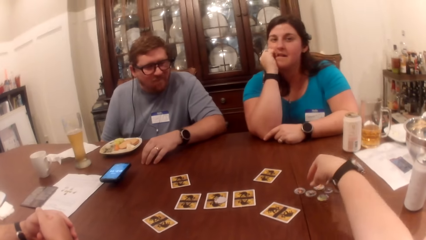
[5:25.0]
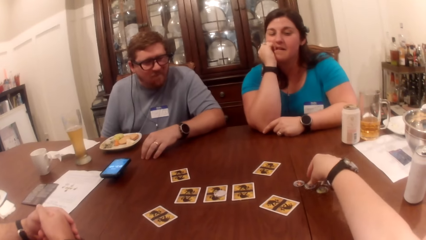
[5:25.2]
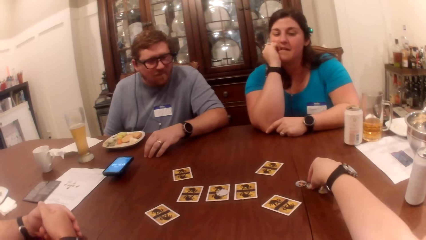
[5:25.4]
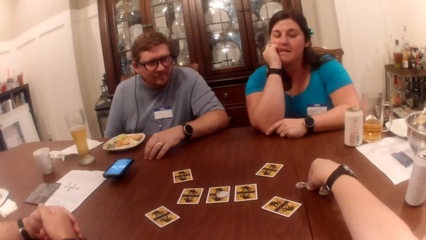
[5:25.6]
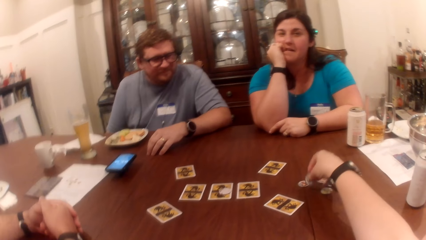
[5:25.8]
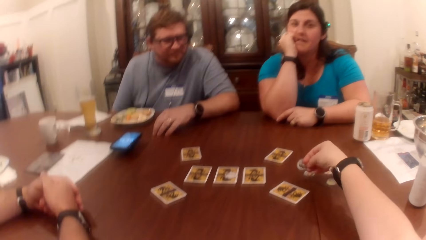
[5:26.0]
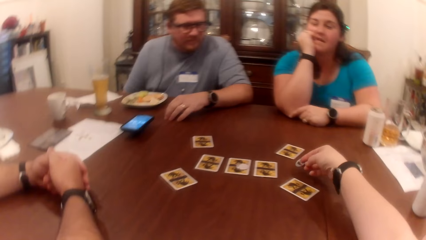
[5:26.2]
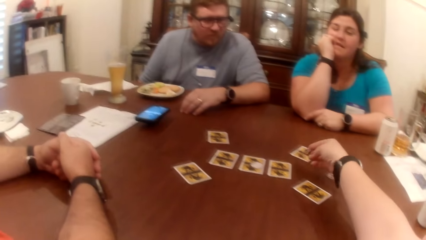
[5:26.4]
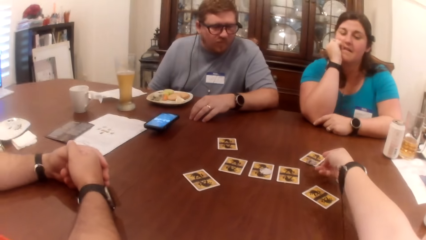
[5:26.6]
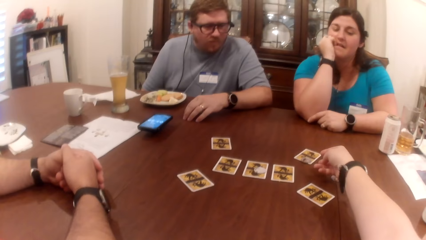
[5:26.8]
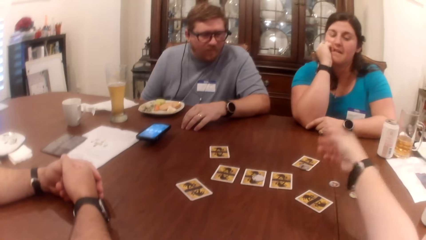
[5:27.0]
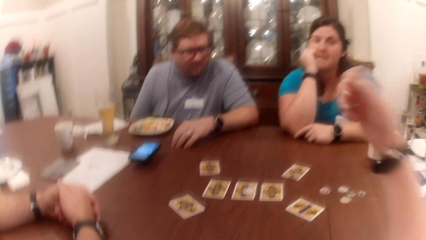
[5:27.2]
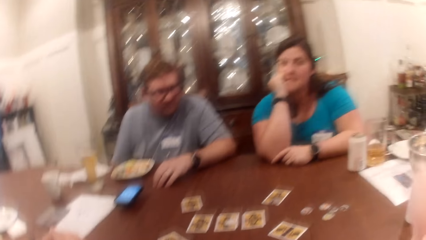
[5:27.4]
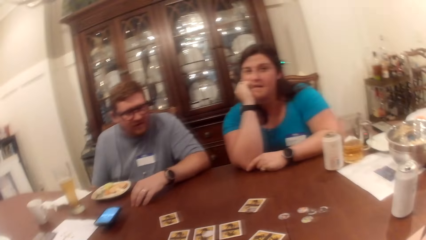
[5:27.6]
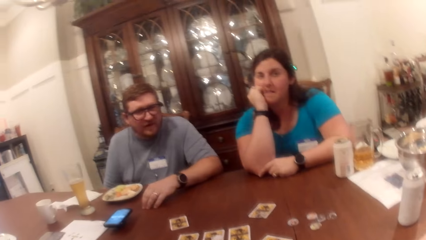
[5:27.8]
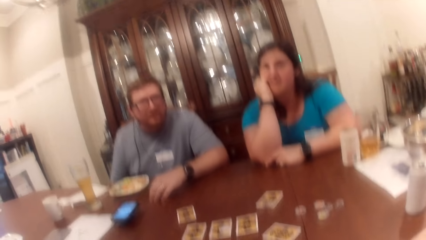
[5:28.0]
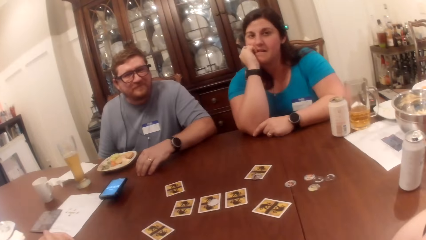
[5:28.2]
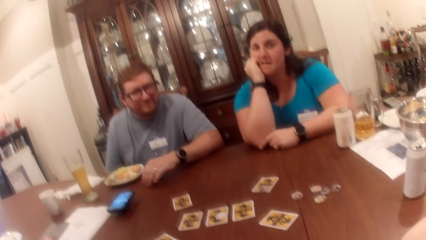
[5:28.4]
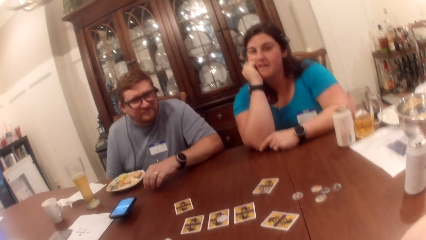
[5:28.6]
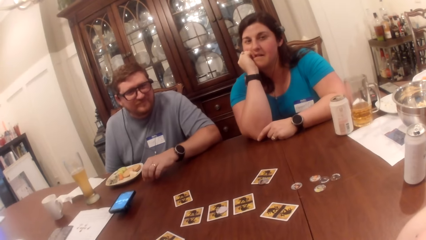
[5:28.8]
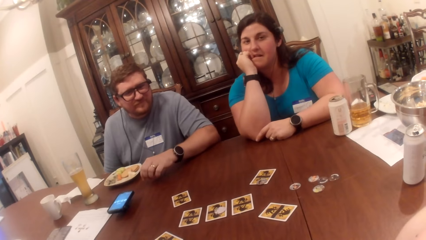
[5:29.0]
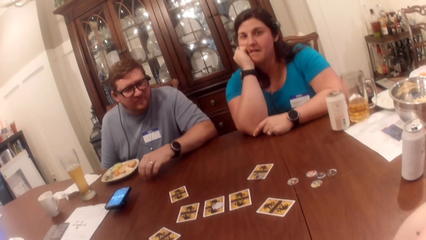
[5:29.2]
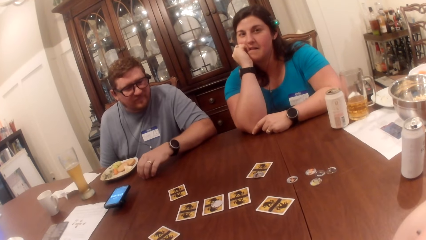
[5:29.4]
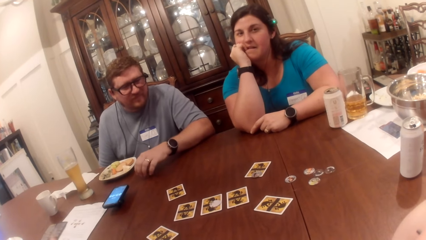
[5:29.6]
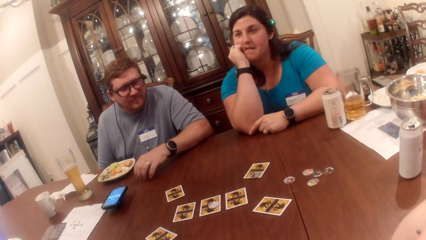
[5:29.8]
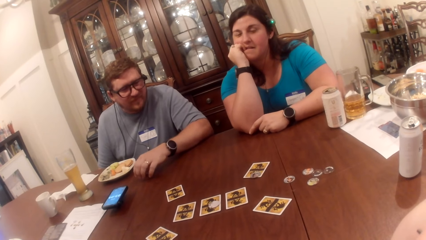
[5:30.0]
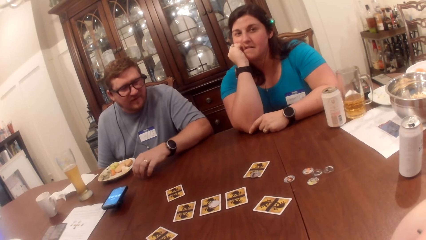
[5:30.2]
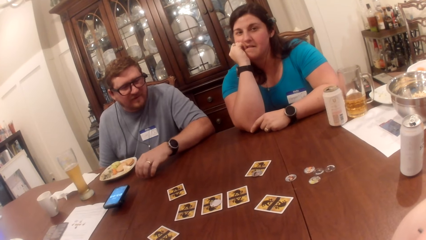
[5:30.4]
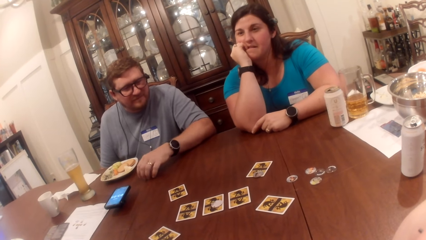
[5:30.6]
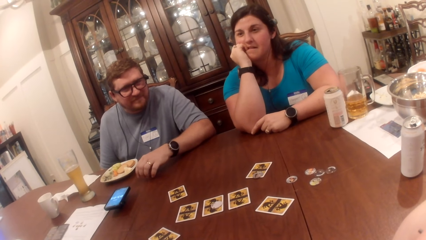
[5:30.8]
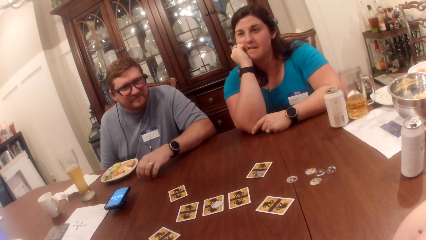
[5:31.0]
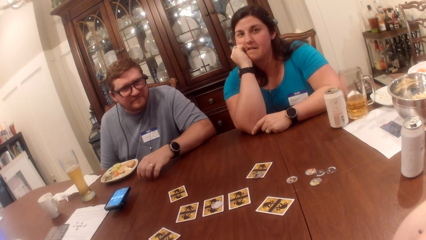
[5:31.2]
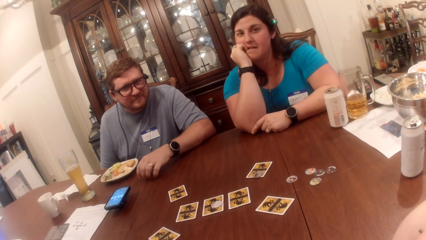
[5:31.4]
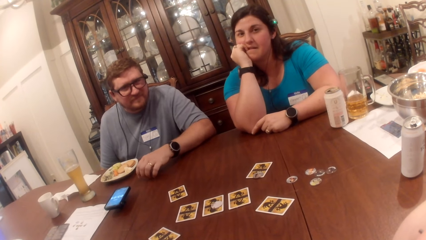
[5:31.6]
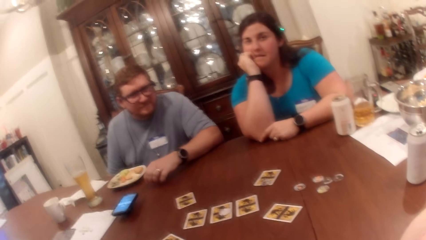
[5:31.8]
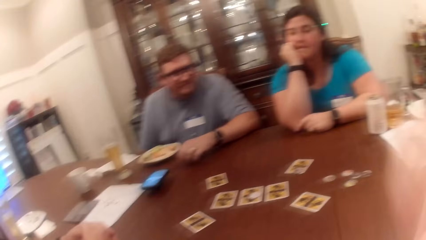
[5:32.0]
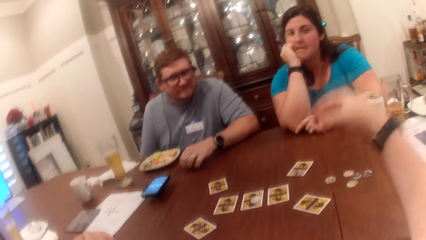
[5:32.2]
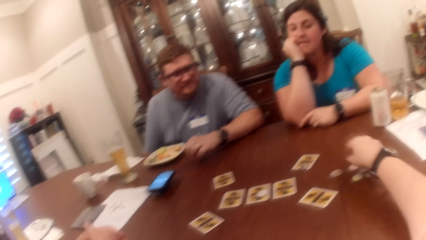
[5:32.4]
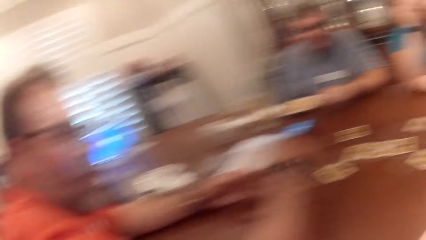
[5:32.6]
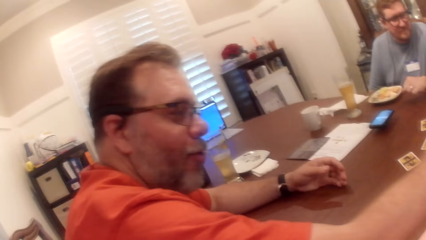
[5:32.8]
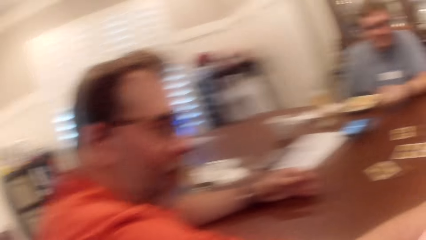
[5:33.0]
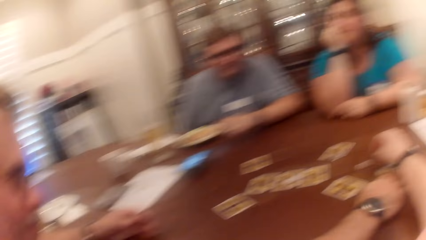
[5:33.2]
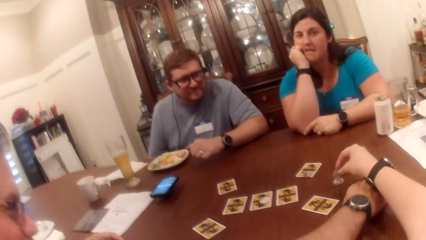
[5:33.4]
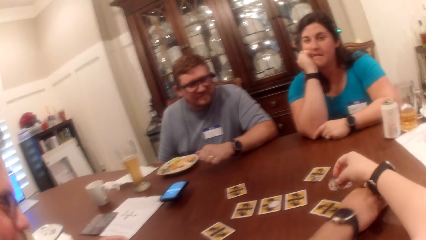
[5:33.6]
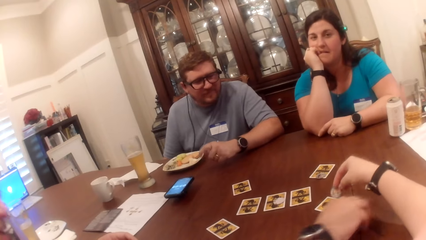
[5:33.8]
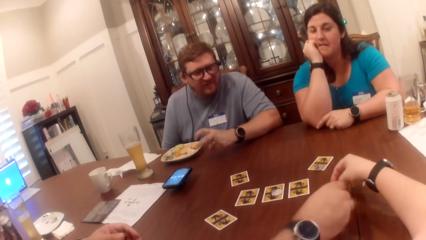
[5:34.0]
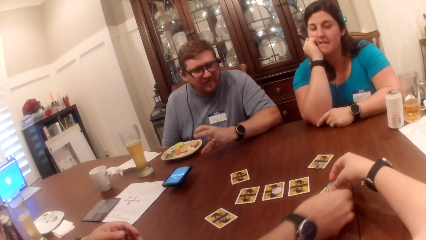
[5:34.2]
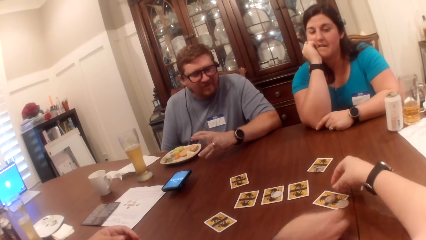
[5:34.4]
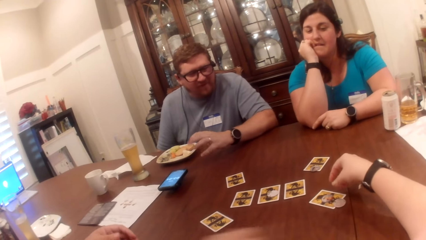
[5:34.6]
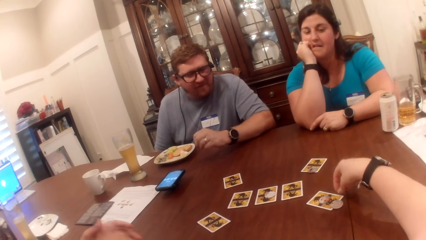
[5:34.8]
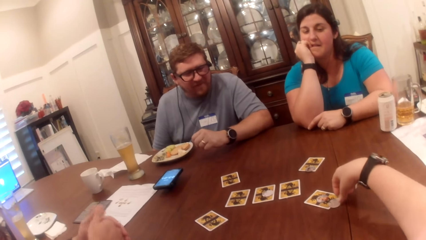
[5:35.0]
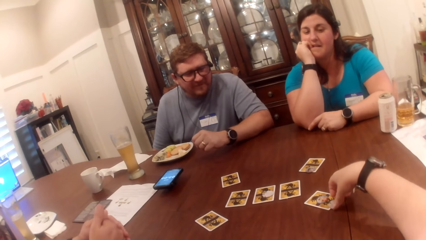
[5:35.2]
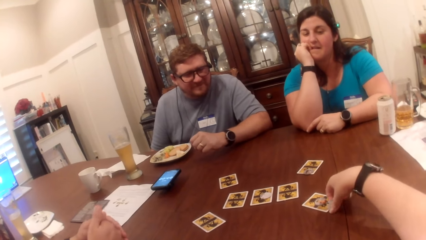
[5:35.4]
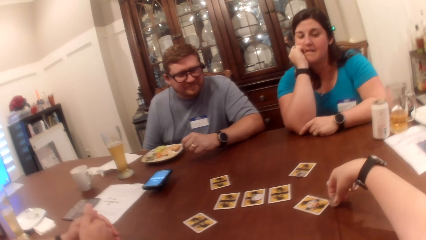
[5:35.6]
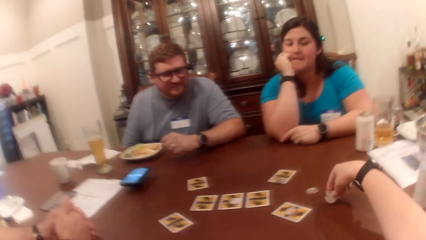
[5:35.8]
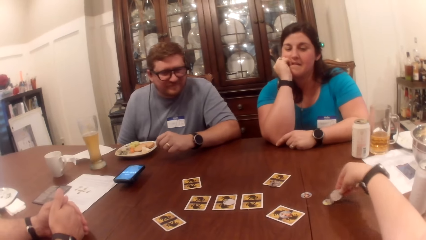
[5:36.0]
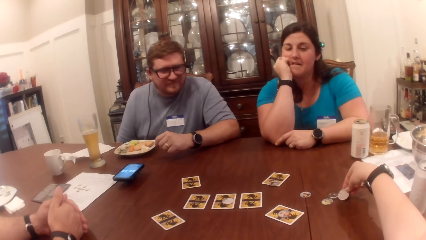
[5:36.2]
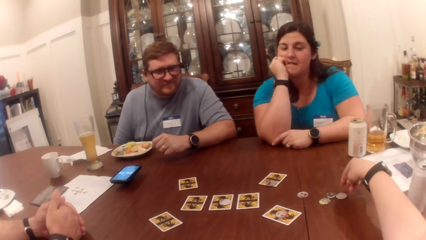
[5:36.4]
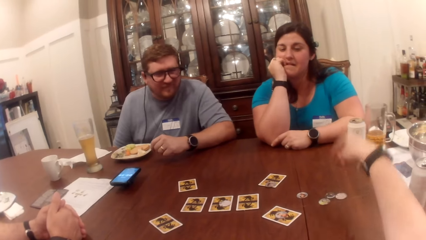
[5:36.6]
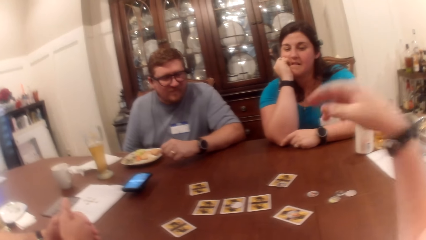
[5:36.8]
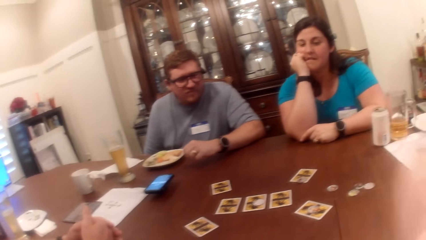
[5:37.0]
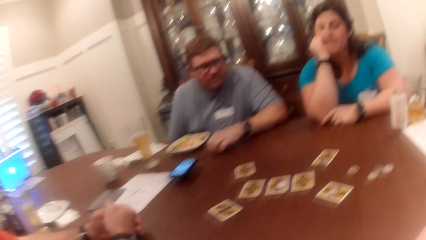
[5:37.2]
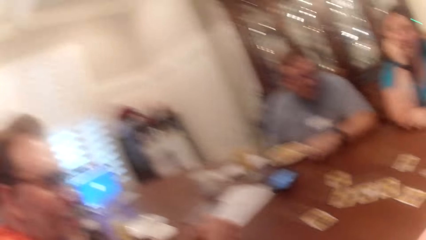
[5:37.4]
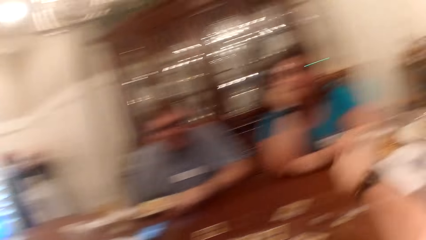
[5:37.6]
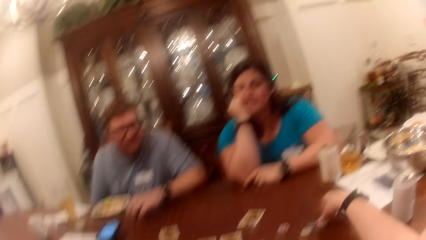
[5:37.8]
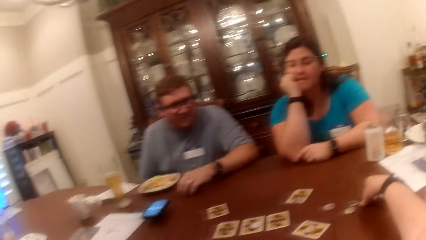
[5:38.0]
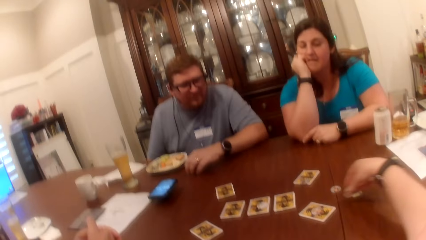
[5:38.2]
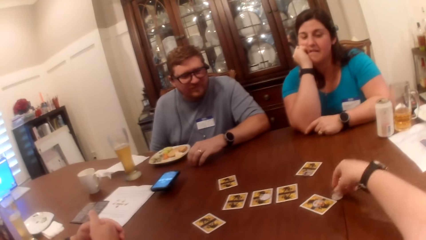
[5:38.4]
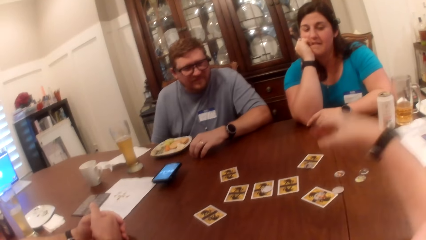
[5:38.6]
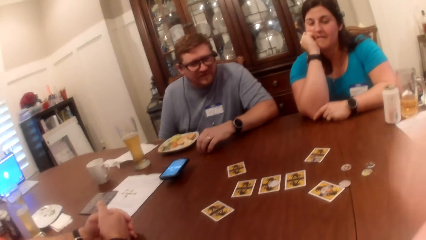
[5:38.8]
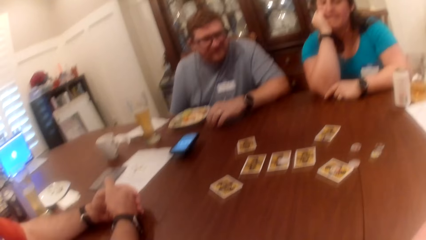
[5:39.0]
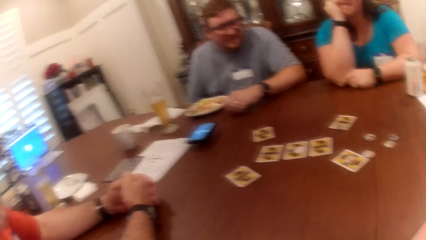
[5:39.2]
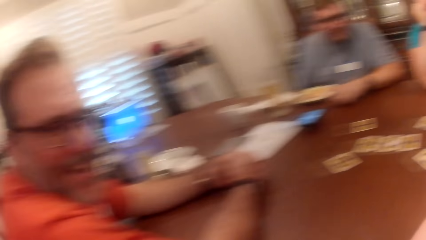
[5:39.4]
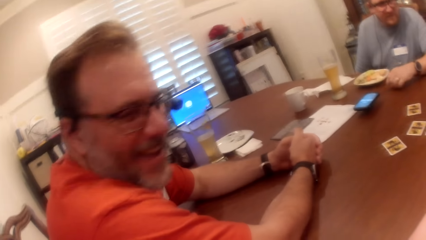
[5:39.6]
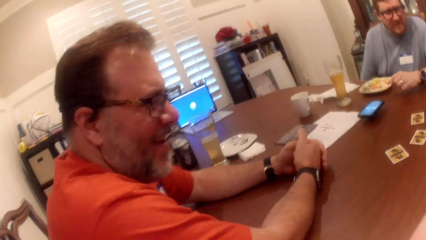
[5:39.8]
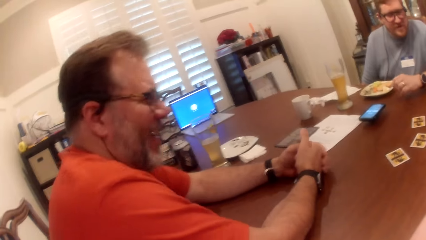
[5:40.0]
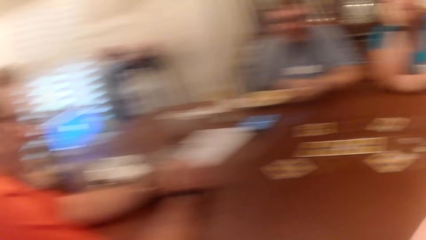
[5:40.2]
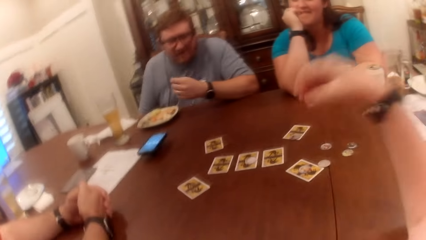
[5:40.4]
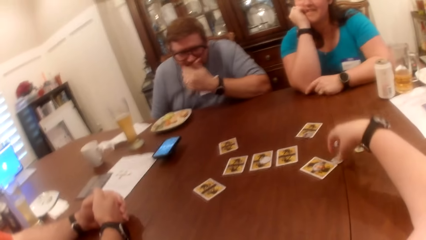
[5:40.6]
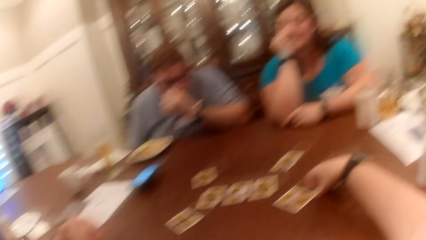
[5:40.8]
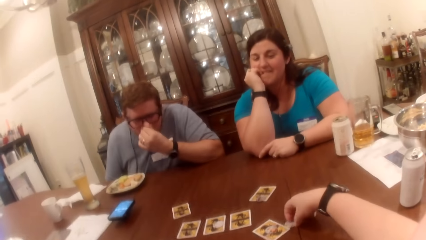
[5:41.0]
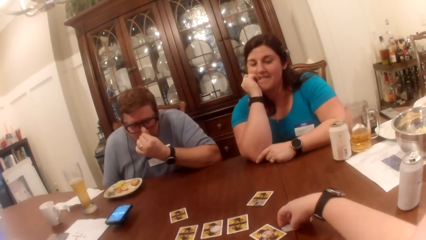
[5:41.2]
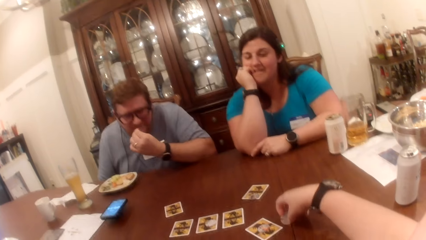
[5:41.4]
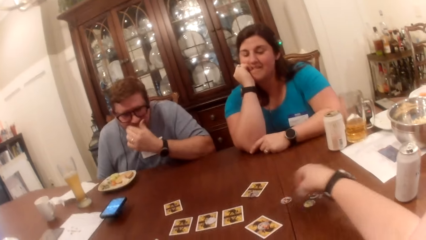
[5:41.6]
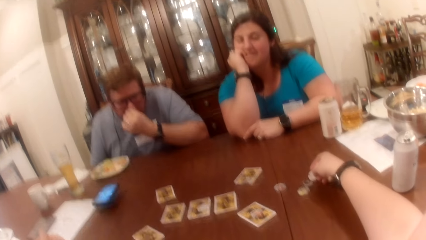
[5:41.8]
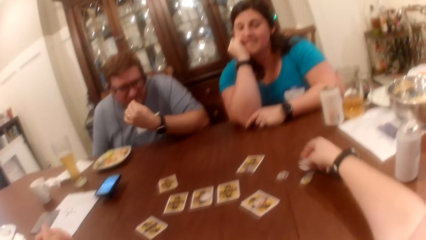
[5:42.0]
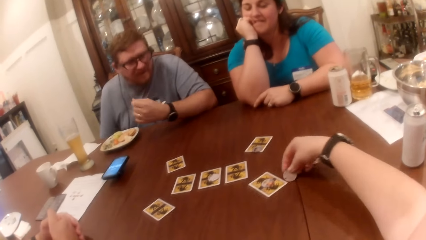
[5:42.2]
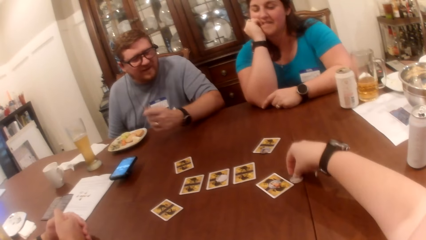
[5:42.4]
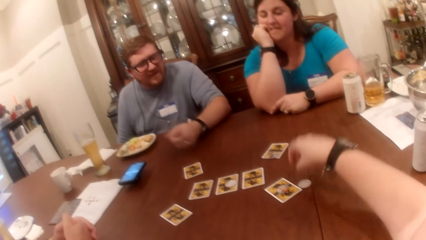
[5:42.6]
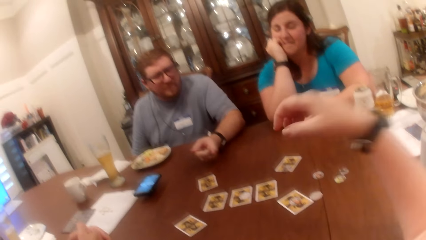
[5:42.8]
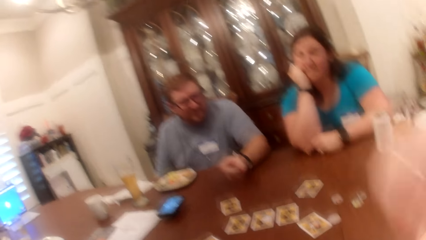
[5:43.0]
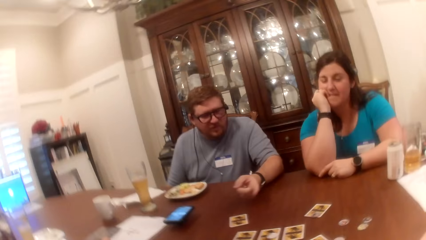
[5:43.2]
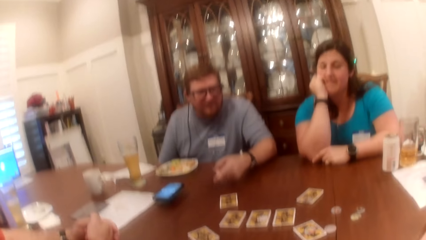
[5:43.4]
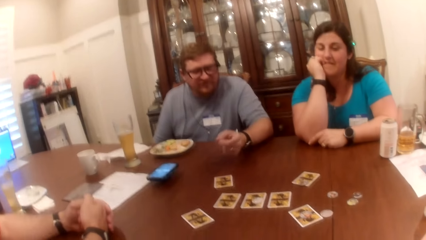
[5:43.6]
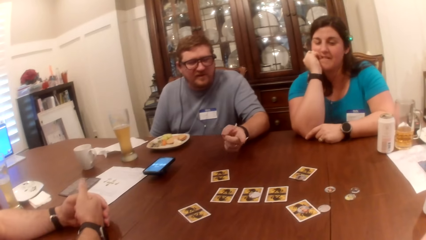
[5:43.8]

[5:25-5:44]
The camera wearer picks a coin on the table with her right hand. She drops the coin in her right hand on a card on the table. A man talks to the camera wearer. The camera wearer picks a coin on the table with her right hand. Another man talks to the camera wearer. The man picks a coin on the table with his right hand. The camera wearer touches something. The camera wearer and the man drop the coins in their hands on the card on the table. The camera wearer picks the coin on the card with her right hand. She drops the coin in her right hand on the table. The first man talks to the camera wearer. The camera wearer moves the coin on the table with her right hand. She looks around. She moves the coin on the table with her right hand again.
